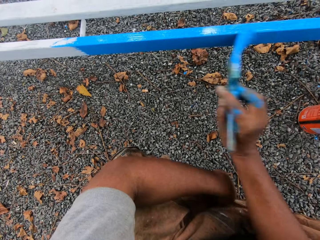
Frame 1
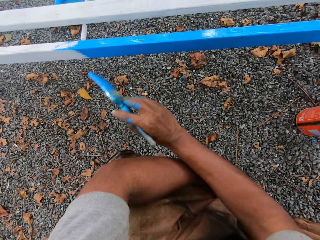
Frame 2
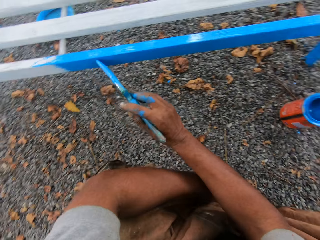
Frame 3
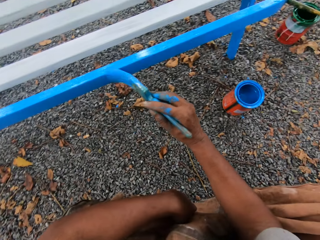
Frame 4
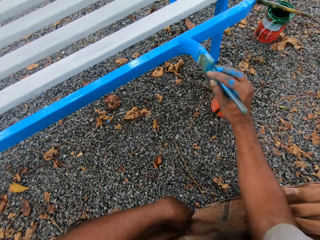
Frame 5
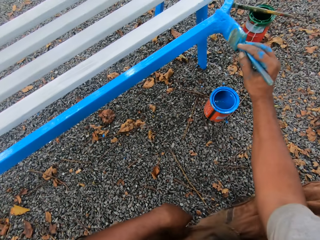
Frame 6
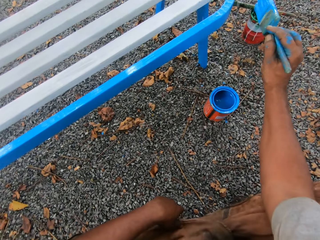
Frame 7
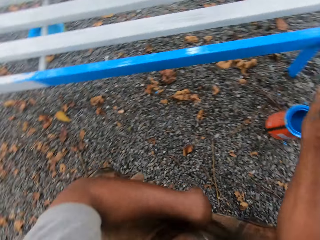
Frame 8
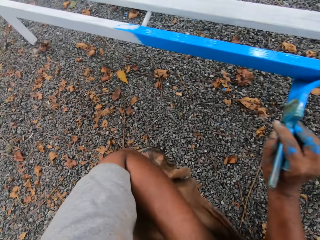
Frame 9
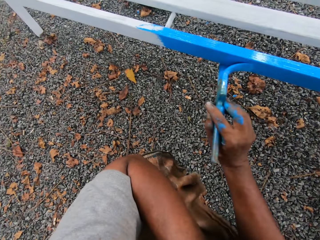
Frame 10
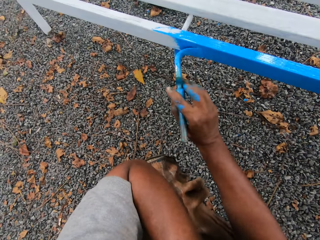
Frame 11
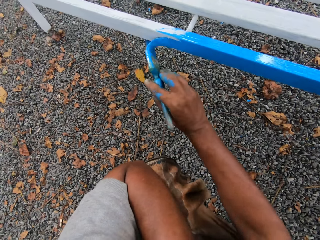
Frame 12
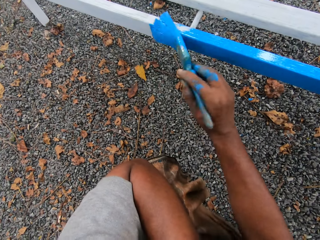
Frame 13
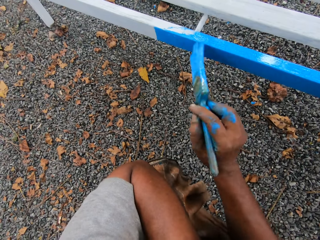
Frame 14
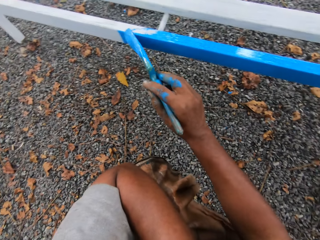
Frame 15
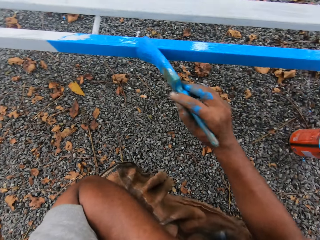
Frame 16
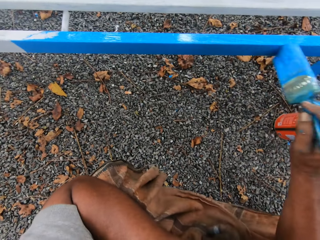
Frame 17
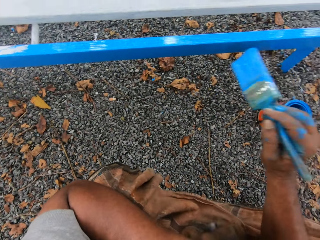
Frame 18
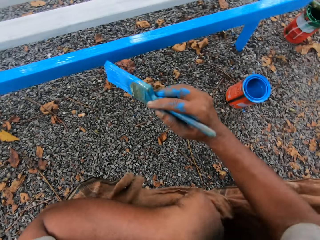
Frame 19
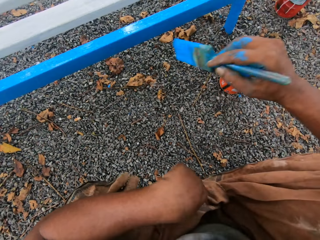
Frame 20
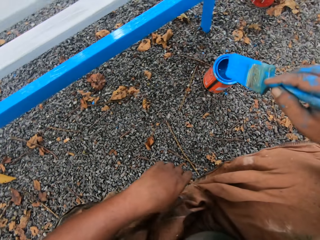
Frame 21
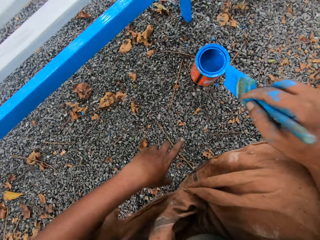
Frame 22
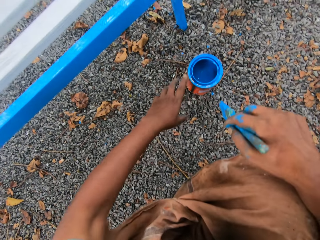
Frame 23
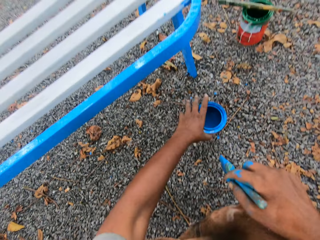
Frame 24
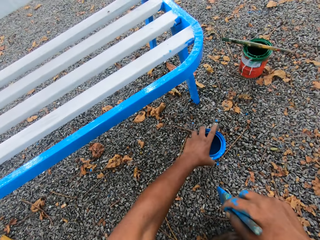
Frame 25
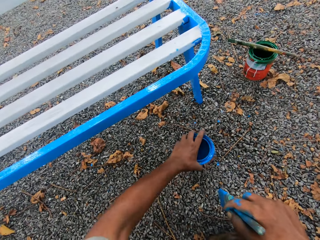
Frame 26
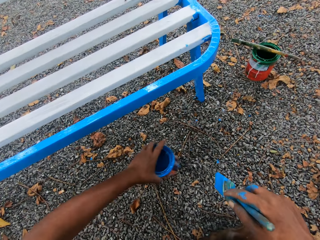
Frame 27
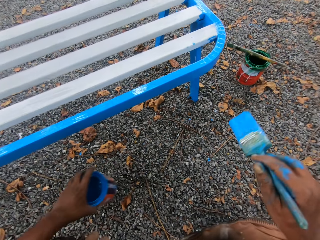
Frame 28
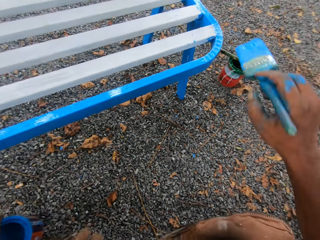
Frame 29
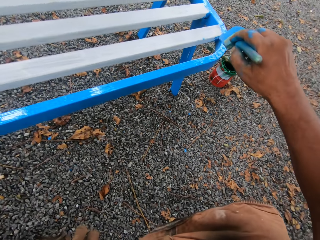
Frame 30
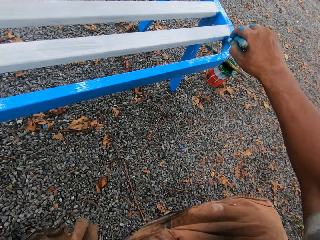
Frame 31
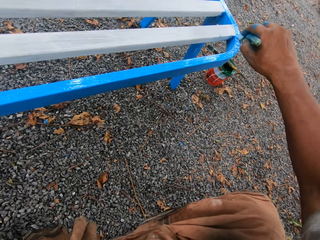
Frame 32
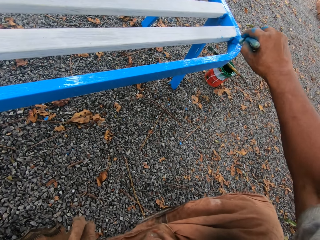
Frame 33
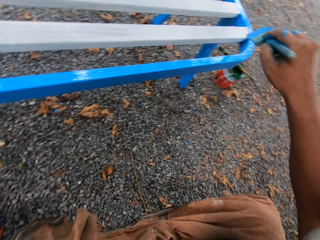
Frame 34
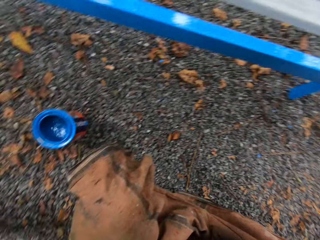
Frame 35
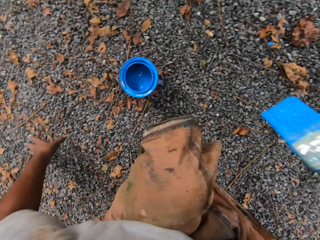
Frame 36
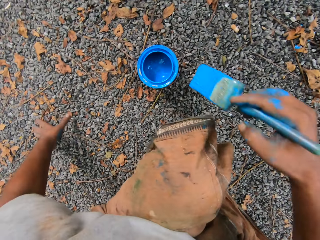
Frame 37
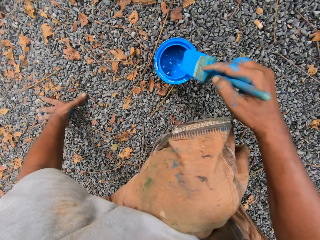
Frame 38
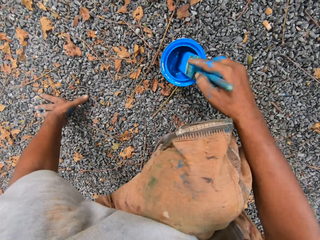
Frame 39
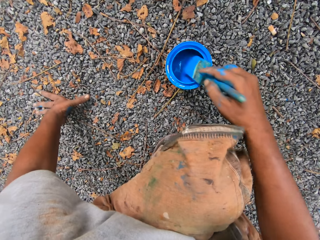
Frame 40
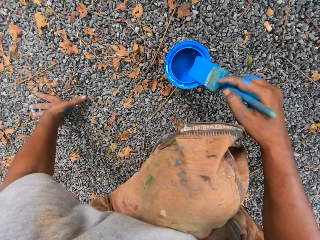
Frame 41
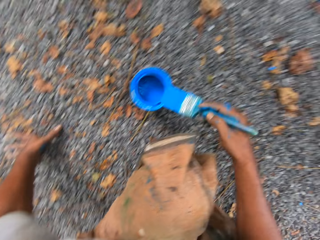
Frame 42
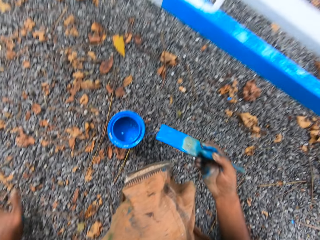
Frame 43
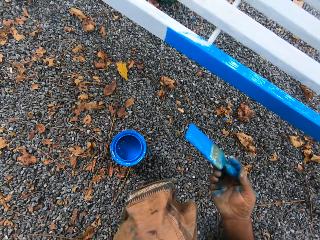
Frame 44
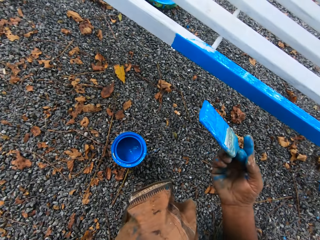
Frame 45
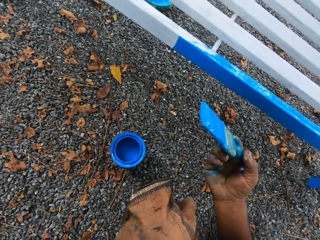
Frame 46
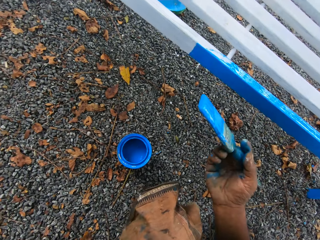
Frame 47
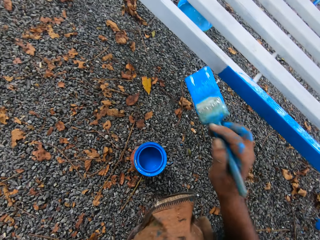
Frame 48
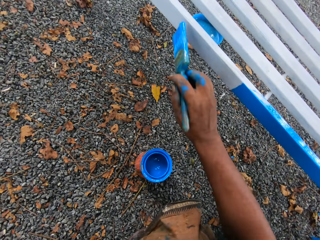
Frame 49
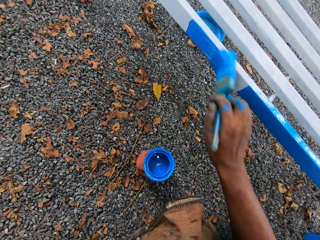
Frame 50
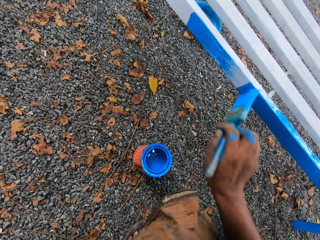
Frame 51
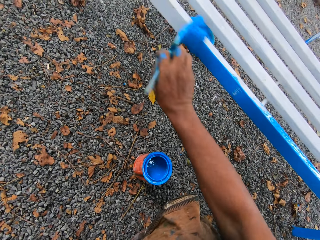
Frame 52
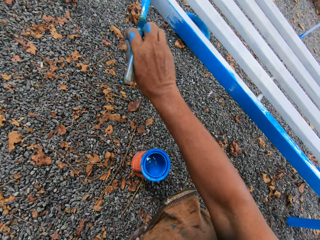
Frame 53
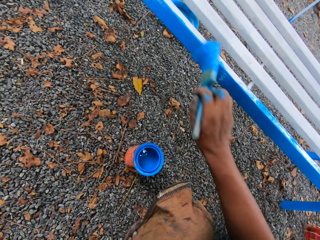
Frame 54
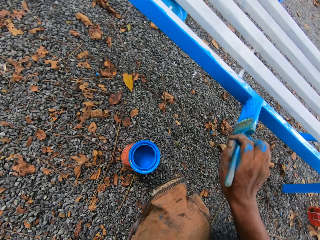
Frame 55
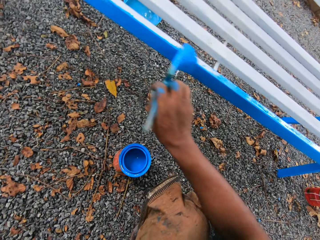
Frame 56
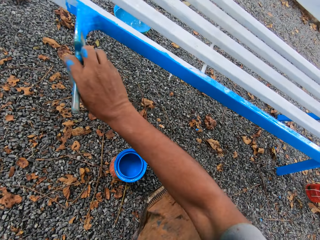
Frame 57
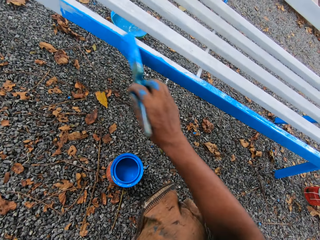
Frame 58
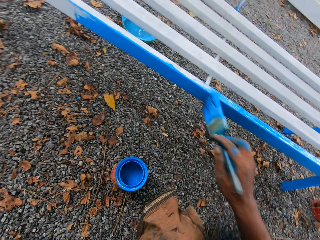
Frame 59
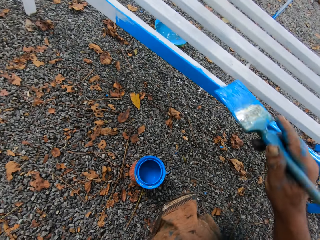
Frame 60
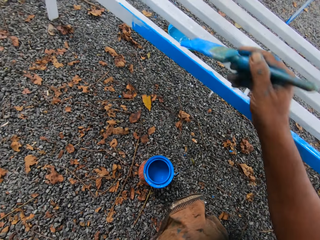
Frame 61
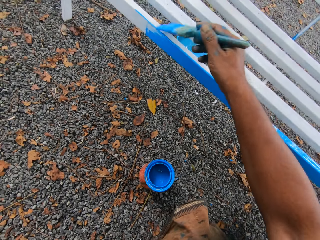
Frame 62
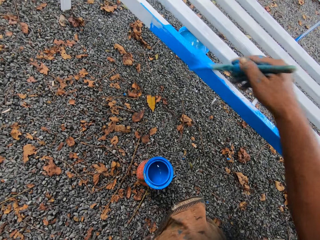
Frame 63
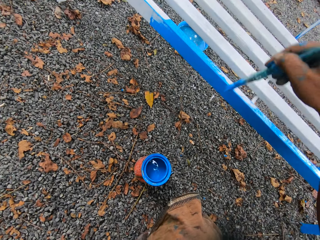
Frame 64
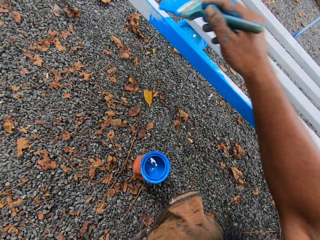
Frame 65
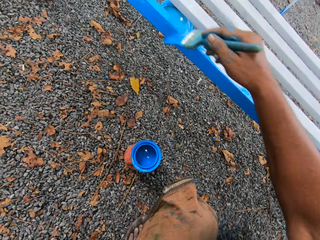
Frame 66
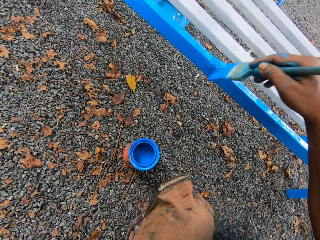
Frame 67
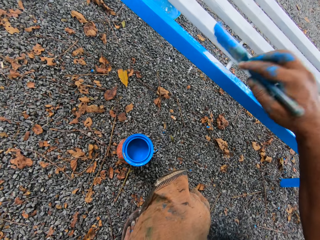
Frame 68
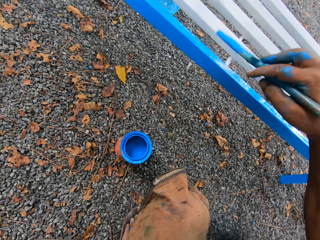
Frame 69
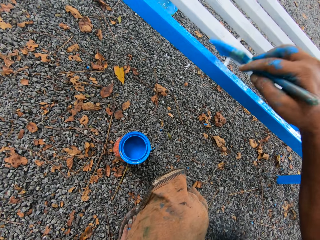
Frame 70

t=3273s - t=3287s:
The camera wearer picks up the paint container from the floor with his left hand. He moves the paint can with the left hand. He paints the metal chair with the paint brush. He puts the painting brush in the painting can. He scoops paint with the paint brush from the paint container and places his left hand on the floor. He paints the metal chair with the paint brush.

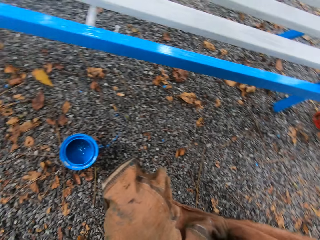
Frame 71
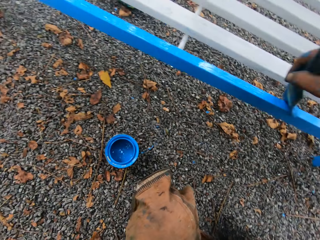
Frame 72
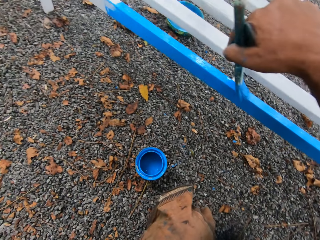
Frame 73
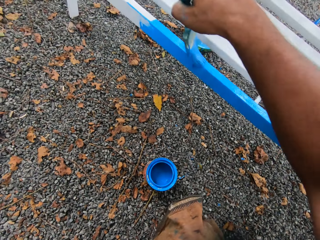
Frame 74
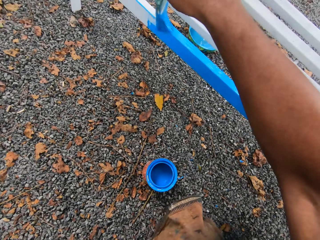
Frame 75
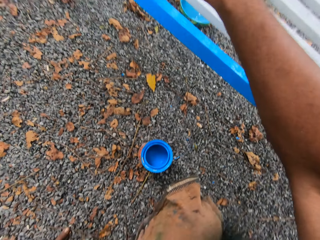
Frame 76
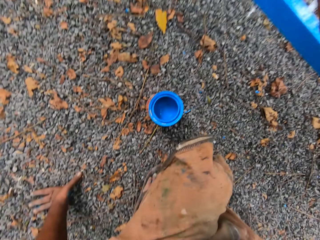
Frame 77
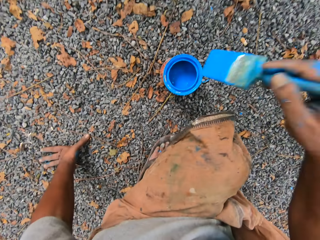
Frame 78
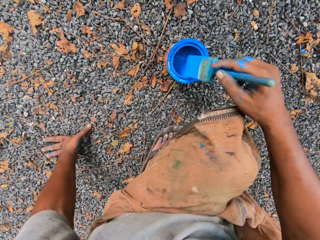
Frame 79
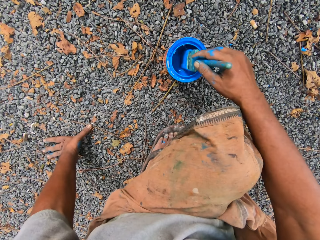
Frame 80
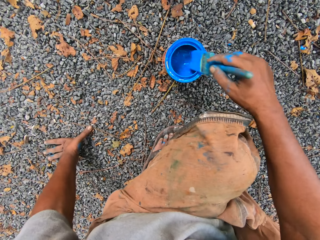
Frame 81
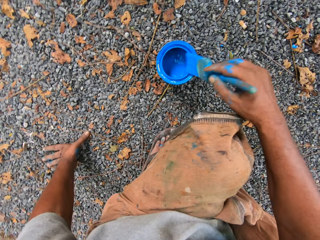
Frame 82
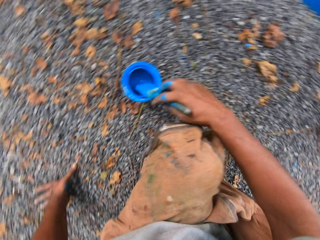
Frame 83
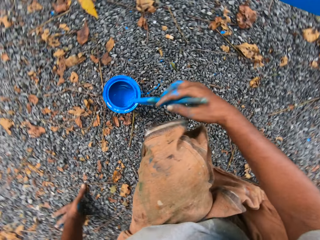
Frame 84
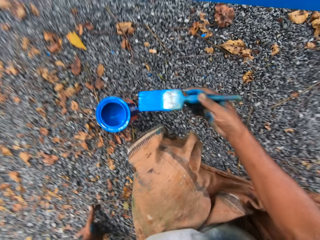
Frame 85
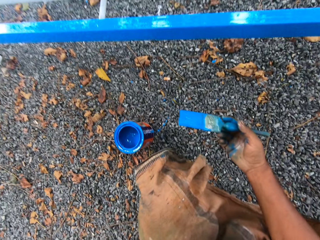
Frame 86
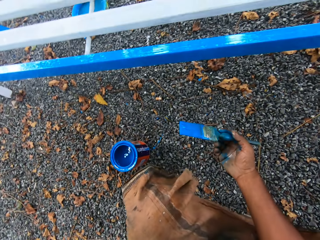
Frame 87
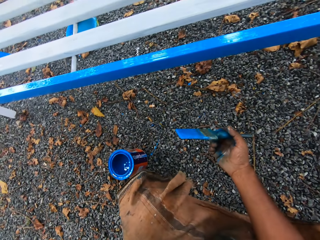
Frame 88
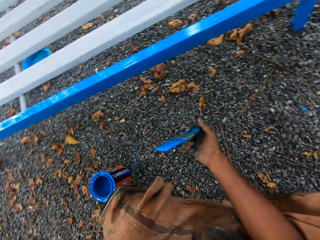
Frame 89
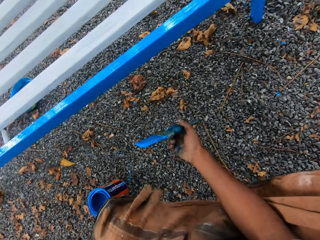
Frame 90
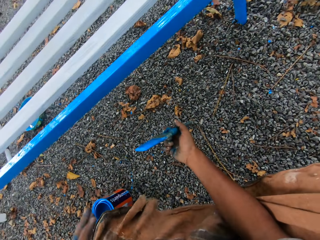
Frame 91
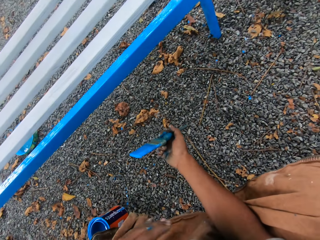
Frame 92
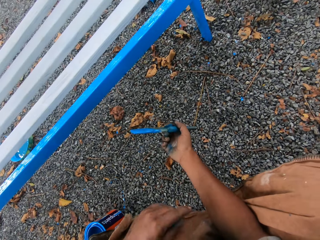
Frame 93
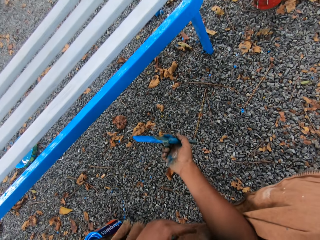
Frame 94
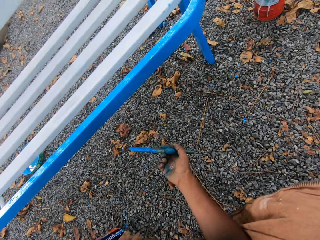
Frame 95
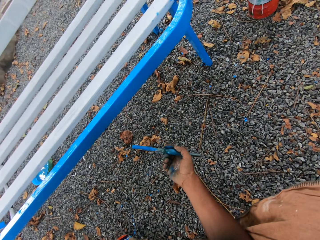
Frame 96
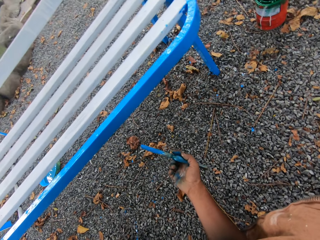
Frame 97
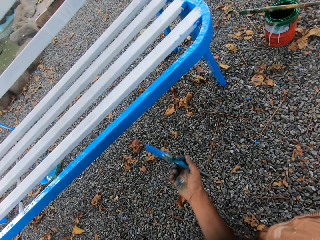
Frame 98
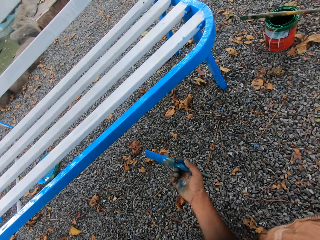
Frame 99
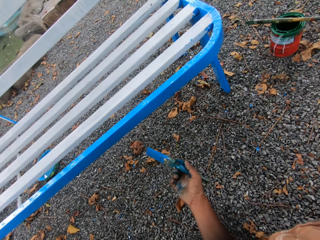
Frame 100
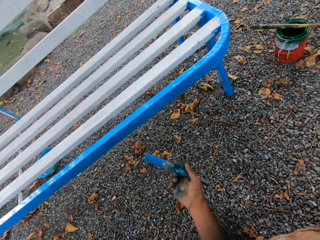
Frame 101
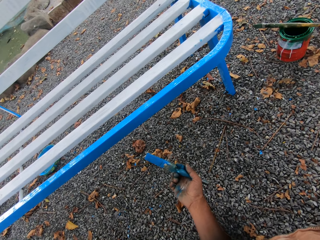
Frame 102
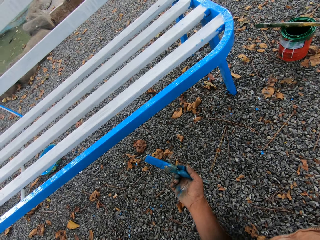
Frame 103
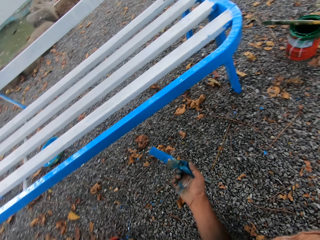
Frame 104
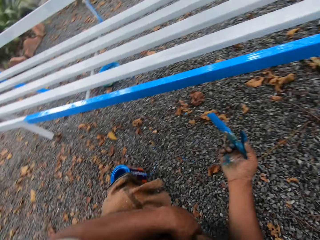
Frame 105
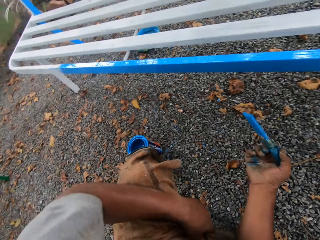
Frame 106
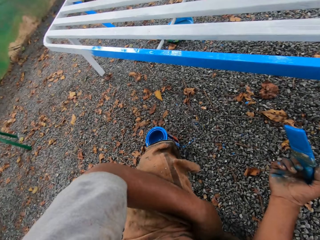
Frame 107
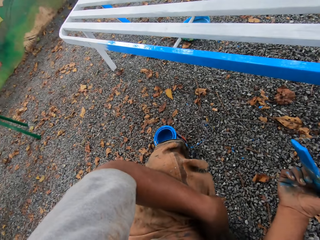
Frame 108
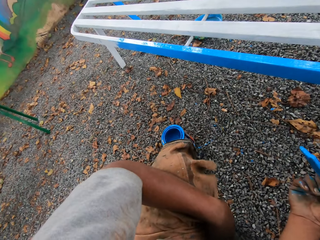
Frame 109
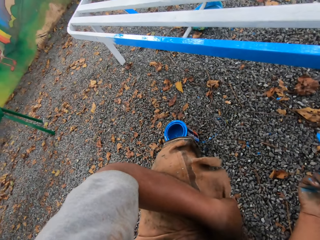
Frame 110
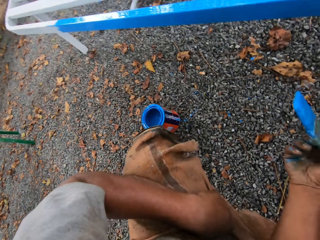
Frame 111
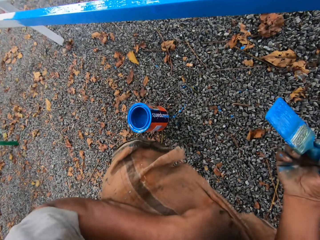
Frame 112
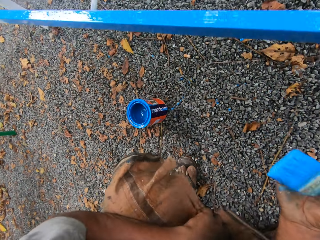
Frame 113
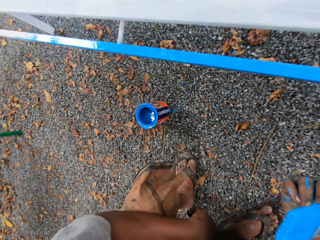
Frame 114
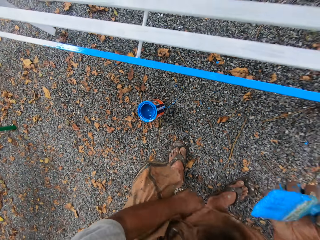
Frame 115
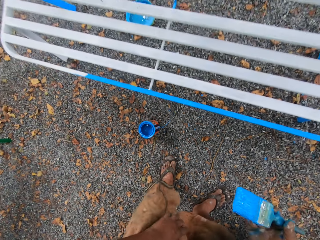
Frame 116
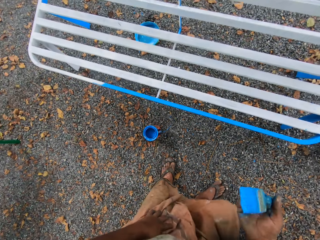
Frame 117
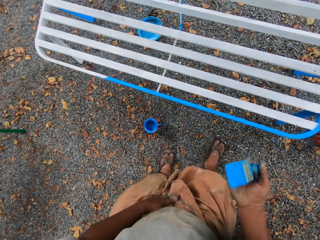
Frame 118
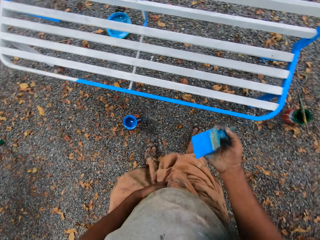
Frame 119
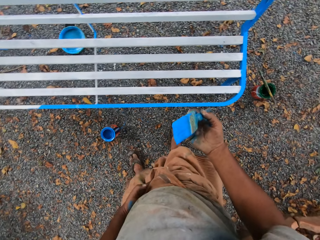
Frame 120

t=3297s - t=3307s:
The camera wearer puts the painting brush in the painting can. They scoop paint with the paint brush from the paint container. They stare at the chair outside.
